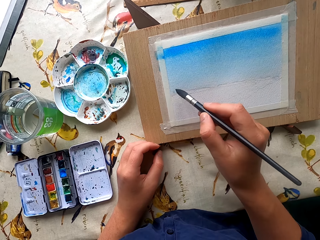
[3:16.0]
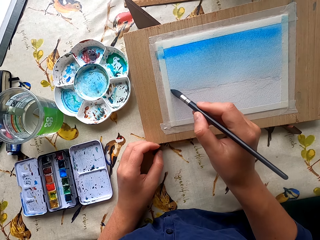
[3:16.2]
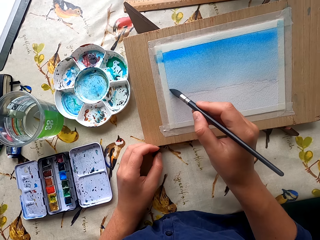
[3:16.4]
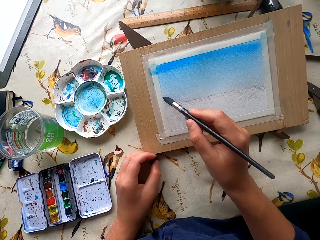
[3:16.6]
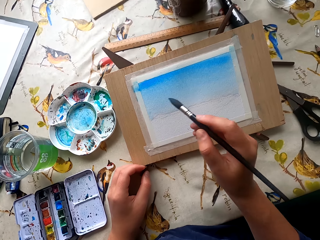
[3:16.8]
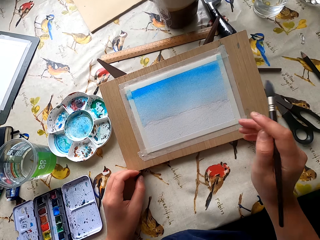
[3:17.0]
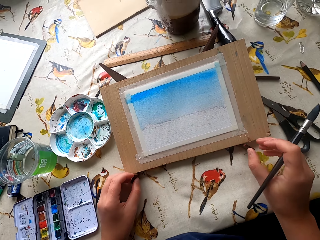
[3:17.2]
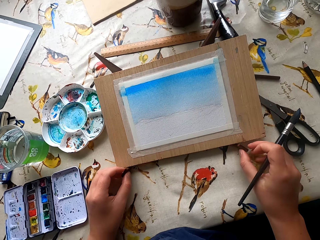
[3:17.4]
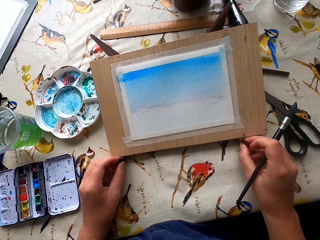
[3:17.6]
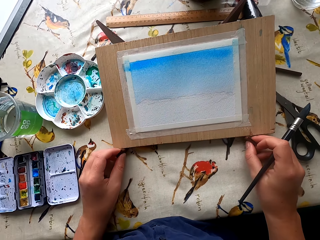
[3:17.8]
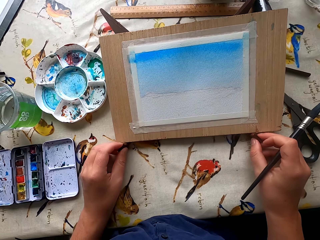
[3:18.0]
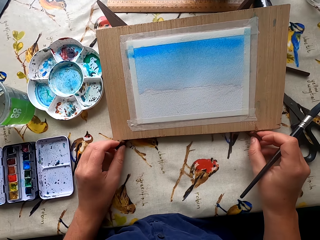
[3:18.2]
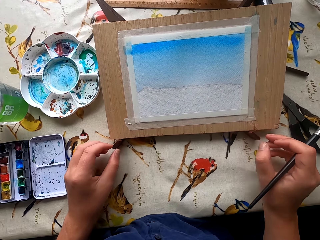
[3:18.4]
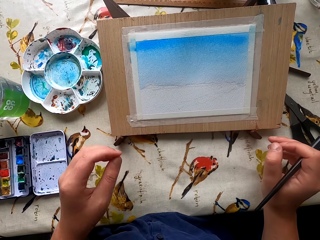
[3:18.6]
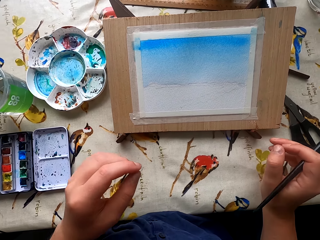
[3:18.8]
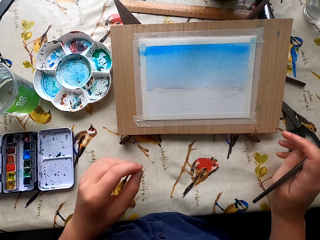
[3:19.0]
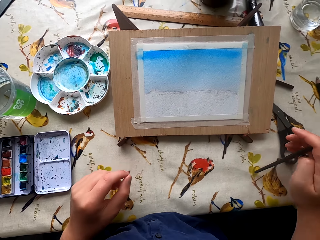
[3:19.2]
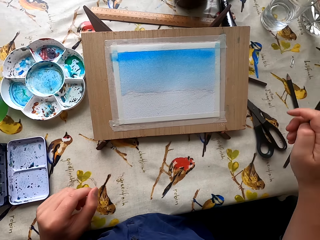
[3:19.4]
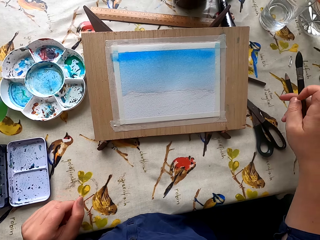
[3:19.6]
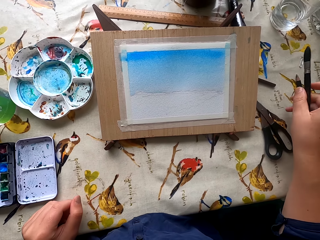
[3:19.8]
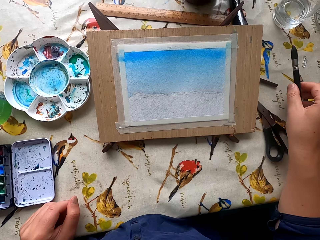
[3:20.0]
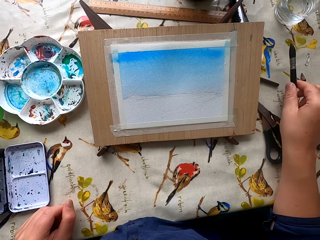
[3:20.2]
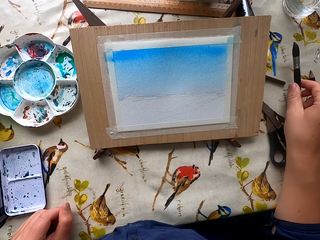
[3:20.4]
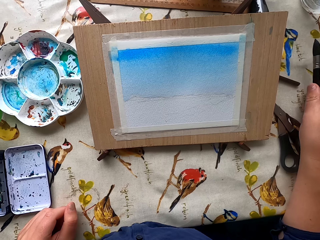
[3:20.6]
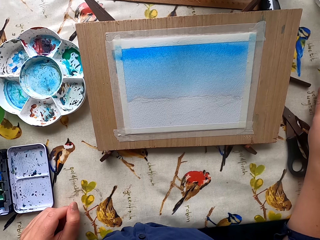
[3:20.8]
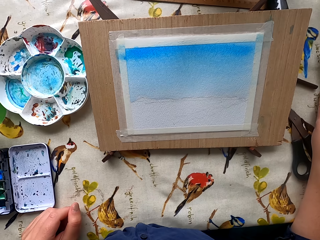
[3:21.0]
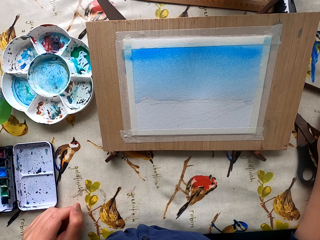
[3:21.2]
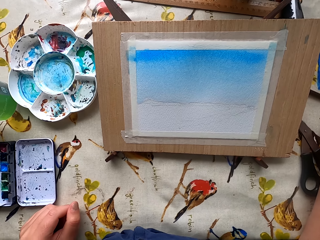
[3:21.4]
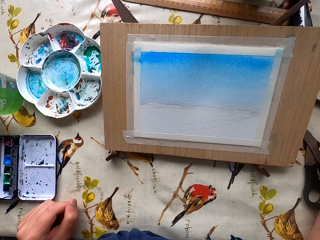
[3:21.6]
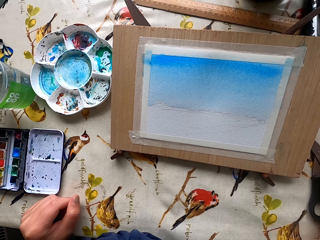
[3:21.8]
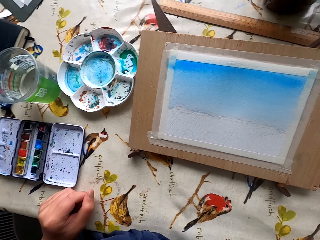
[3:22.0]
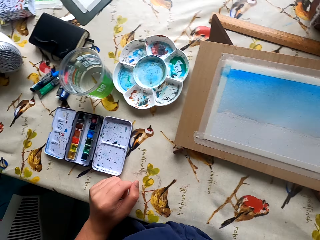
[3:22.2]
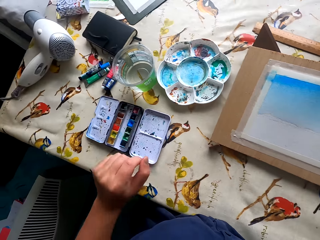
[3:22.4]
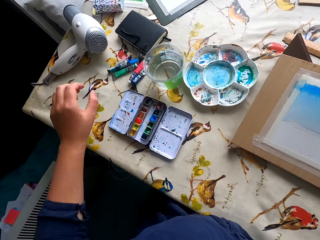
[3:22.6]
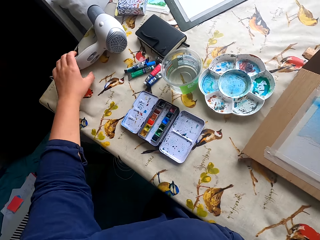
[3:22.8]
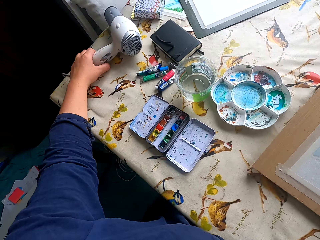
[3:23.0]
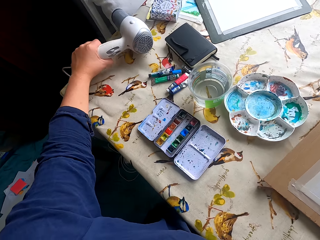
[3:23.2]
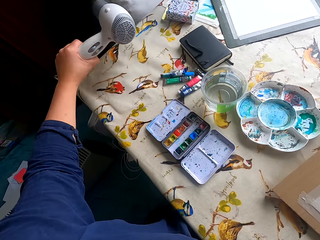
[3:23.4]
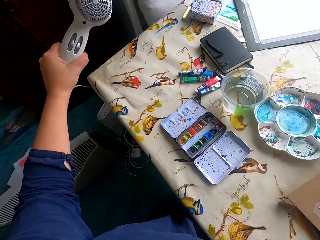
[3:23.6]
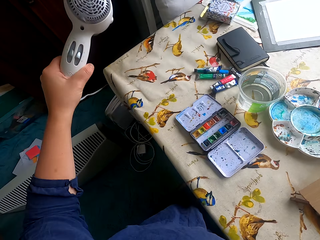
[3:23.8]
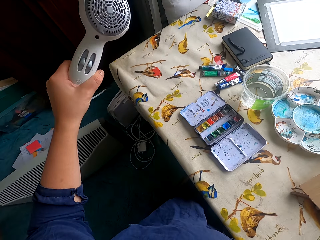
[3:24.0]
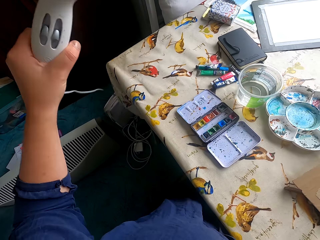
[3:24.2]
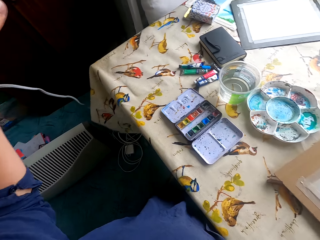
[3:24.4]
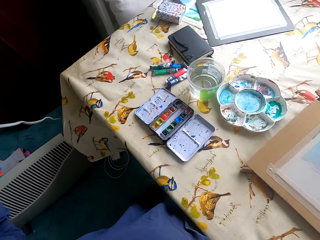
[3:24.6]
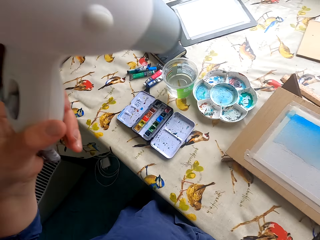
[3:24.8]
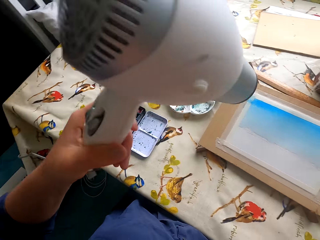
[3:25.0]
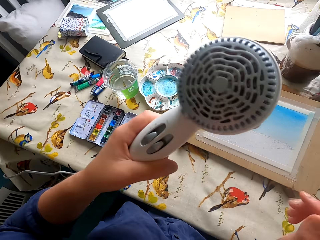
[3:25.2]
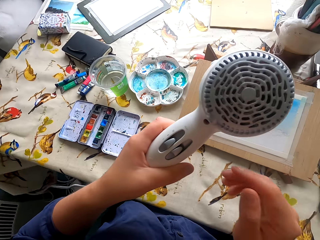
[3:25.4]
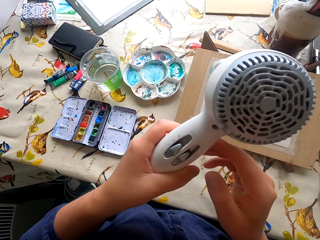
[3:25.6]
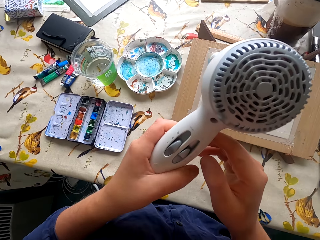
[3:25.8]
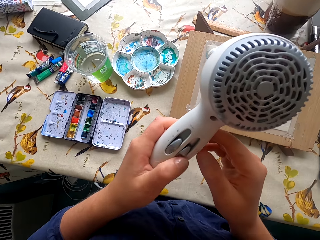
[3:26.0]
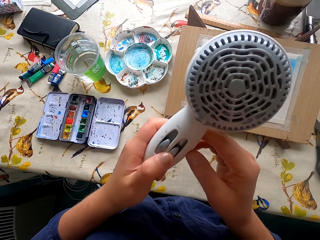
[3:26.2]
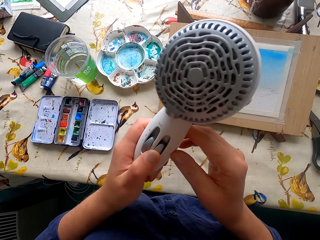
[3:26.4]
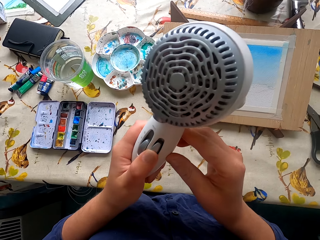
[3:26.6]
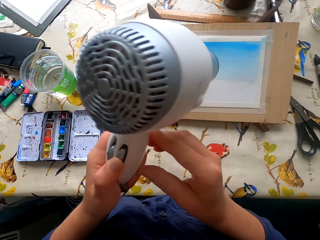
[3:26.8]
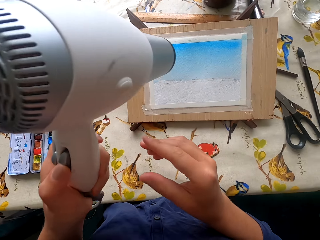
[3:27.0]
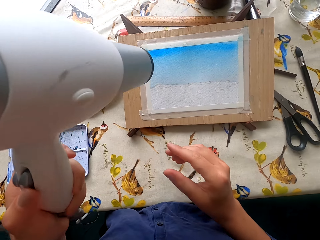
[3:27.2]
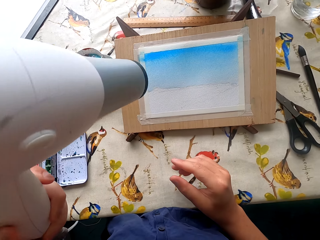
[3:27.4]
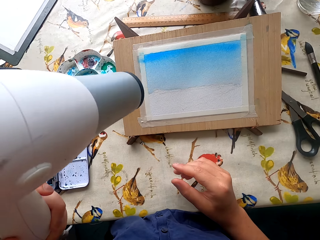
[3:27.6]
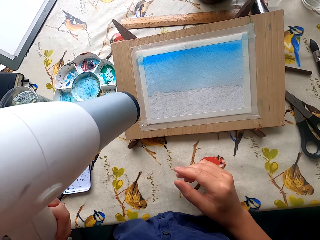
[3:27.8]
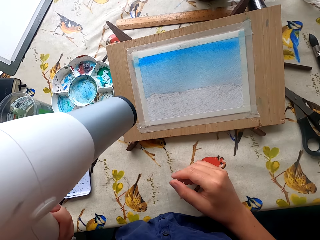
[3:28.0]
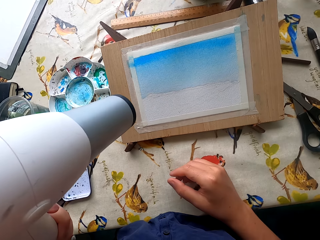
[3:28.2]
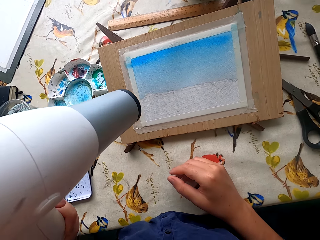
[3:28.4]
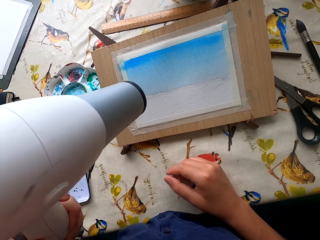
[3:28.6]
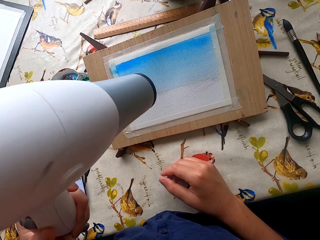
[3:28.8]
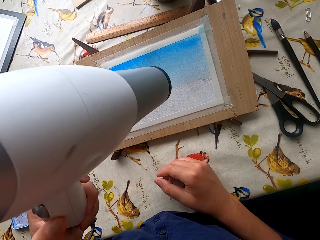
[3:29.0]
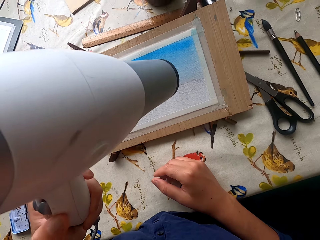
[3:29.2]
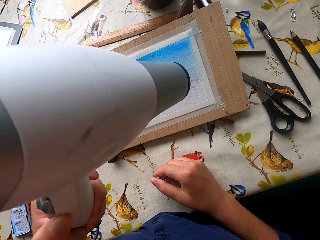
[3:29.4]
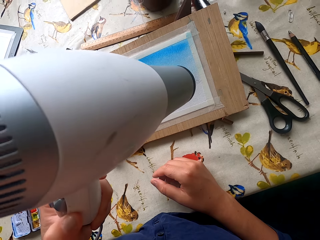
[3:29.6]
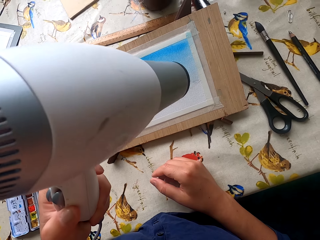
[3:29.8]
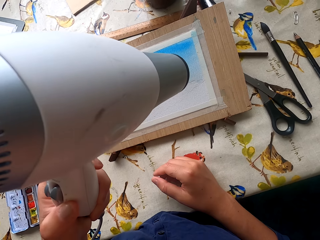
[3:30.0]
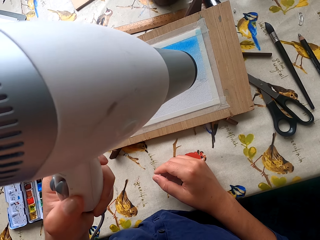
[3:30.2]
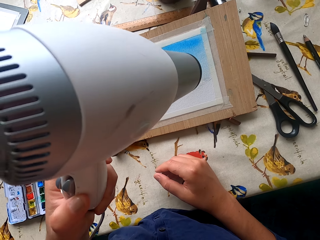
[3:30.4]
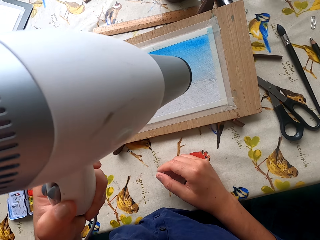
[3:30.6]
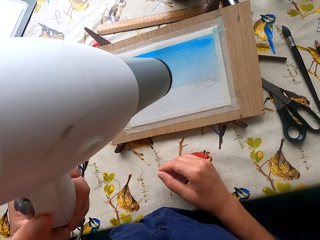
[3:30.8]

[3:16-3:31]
The camera wearer moves the drawing board. They place the paintbrush on the table. They pick a blower from the table. They turn the blower on and dry the painting.

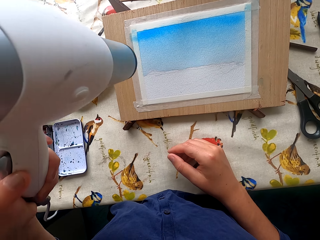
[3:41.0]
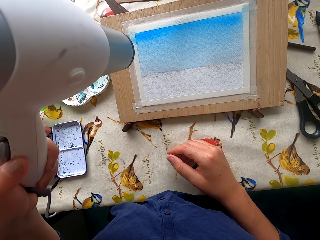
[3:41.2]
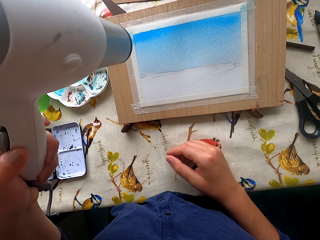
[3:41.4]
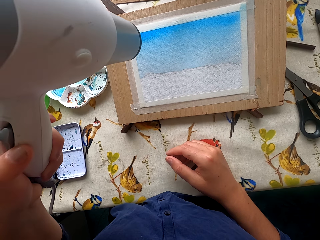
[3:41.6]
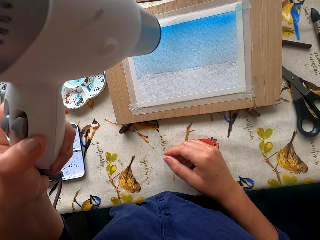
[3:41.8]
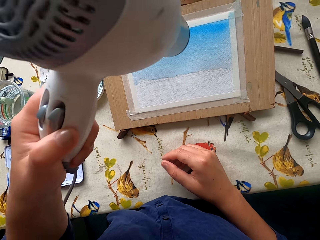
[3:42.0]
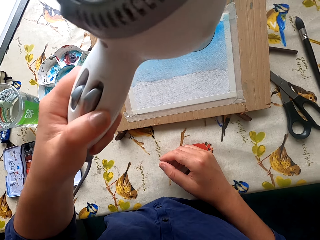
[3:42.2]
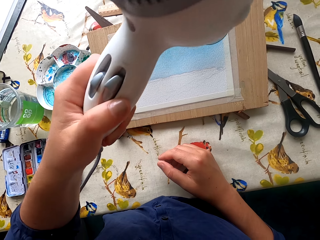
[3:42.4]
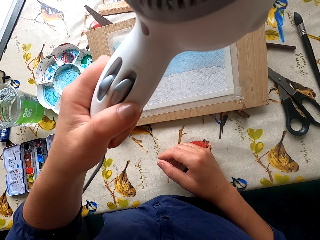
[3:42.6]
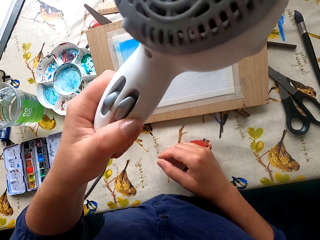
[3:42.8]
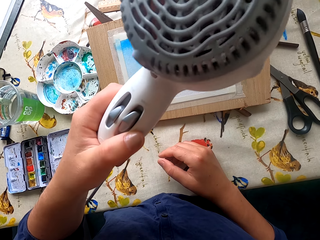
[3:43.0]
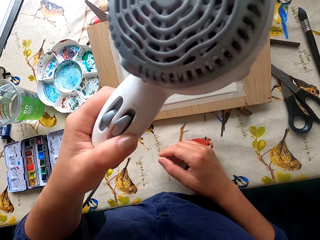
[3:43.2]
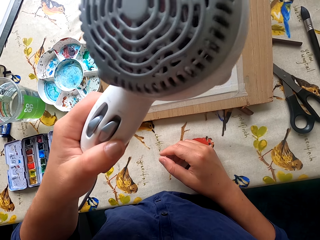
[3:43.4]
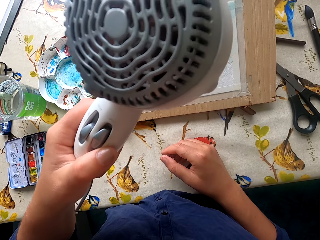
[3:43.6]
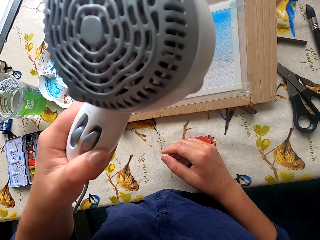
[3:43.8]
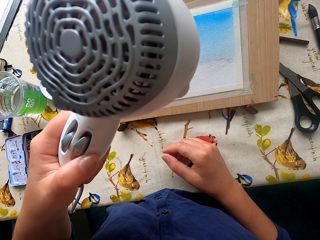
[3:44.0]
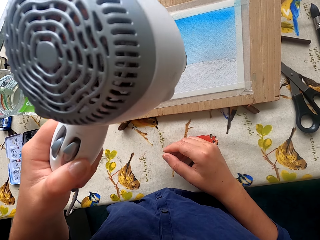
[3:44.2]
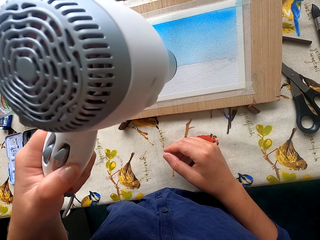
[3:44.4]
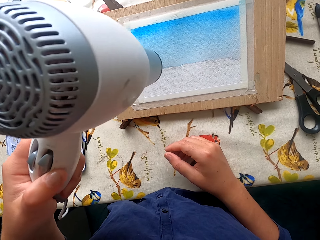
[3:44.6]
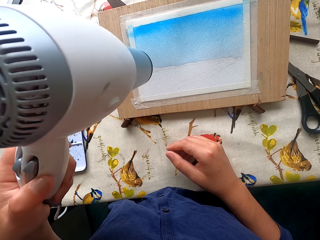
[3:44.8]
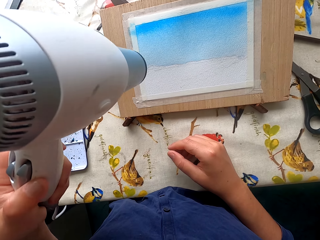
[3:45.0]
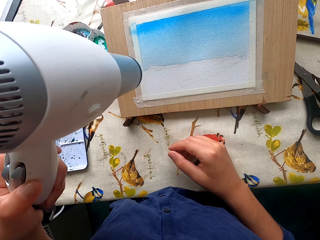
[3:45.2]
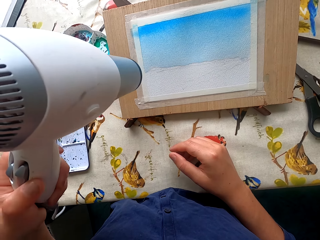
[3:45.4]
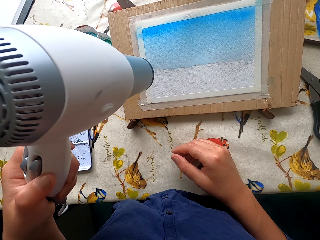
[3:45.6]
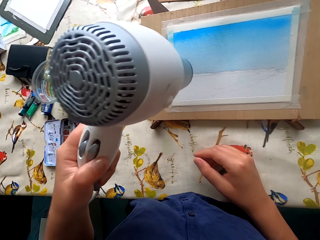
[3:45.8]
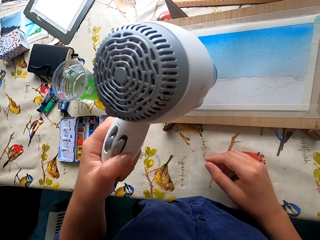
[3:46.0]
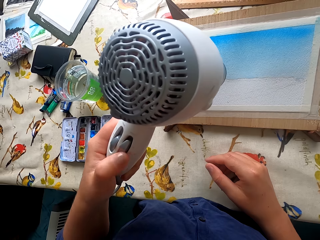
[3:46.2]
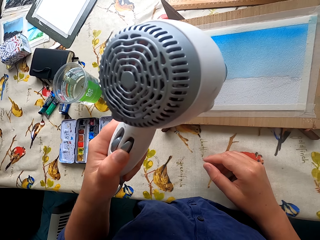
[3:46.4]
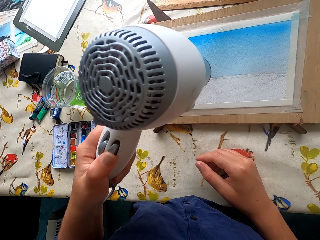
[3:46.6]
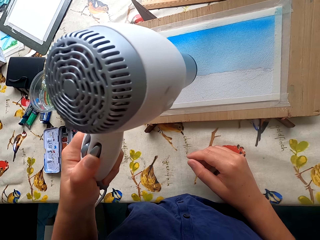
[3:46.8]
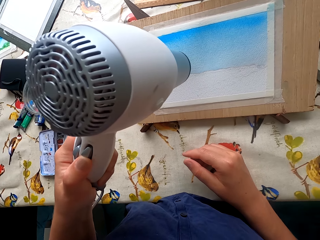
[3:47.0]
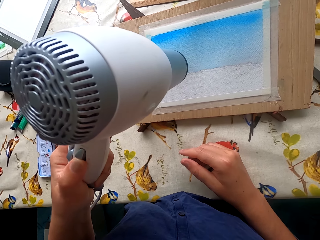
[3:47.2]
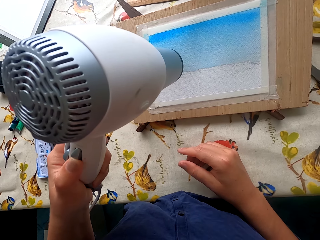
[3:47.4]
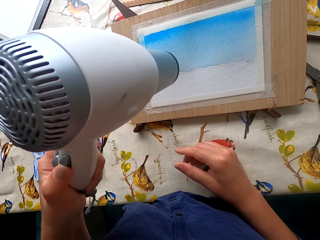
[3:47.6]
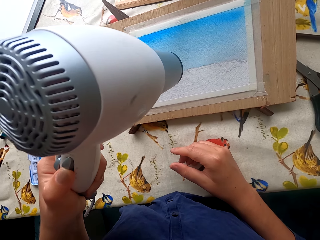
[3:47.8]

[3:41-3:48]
The camera wearer adjusts the blower. They dry the painting.
